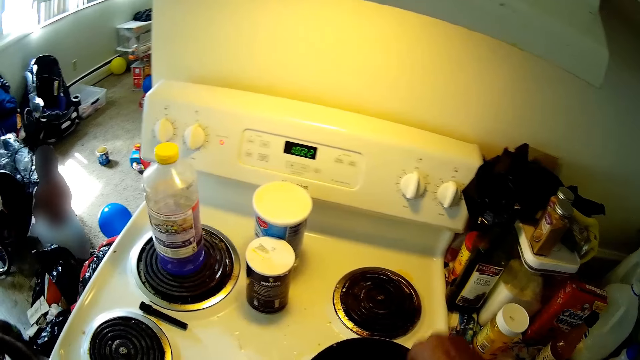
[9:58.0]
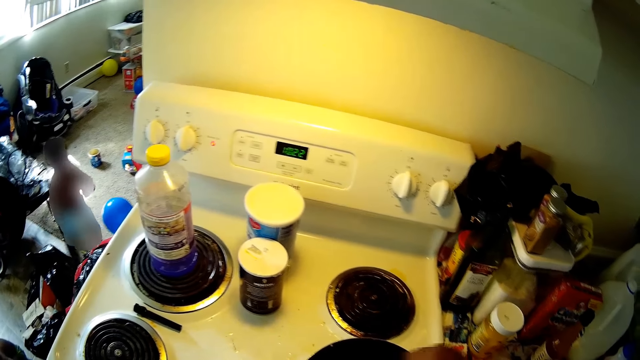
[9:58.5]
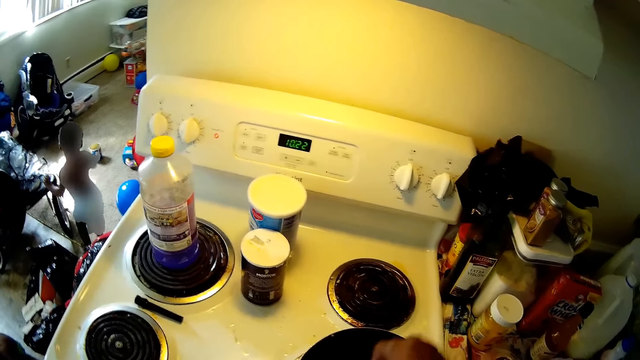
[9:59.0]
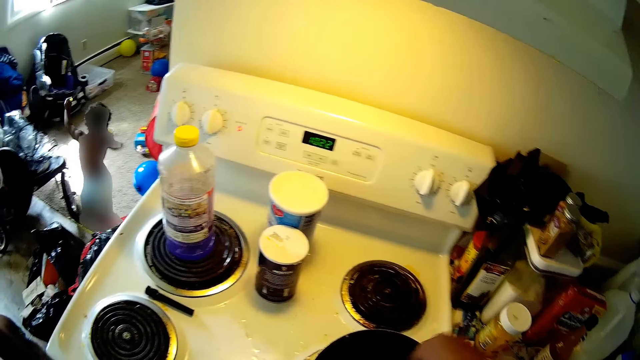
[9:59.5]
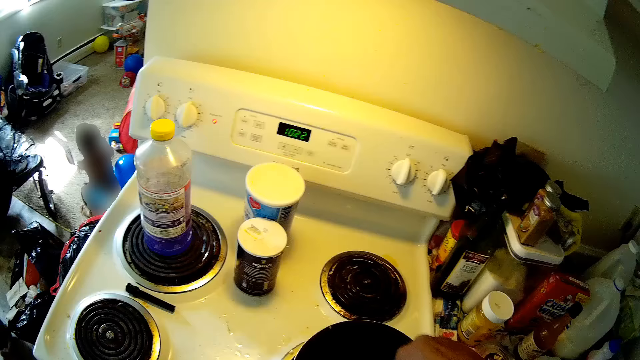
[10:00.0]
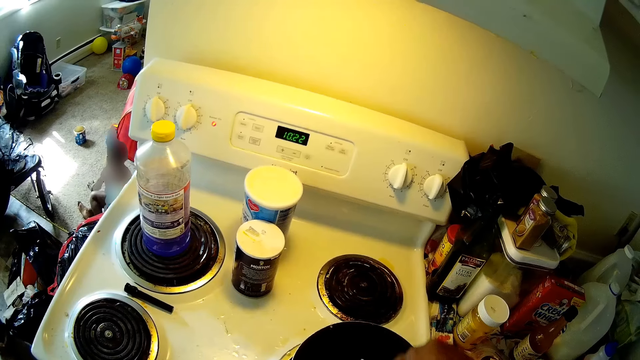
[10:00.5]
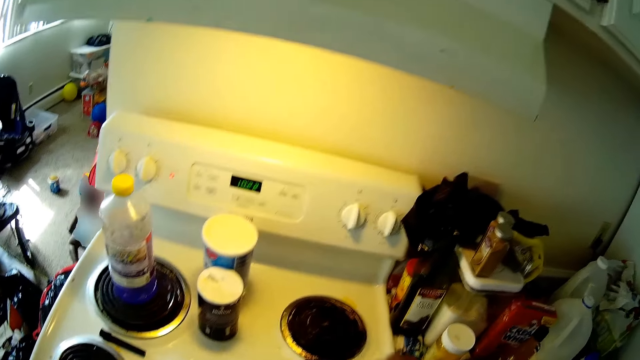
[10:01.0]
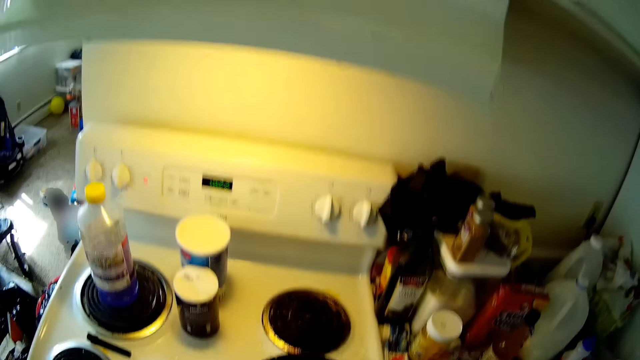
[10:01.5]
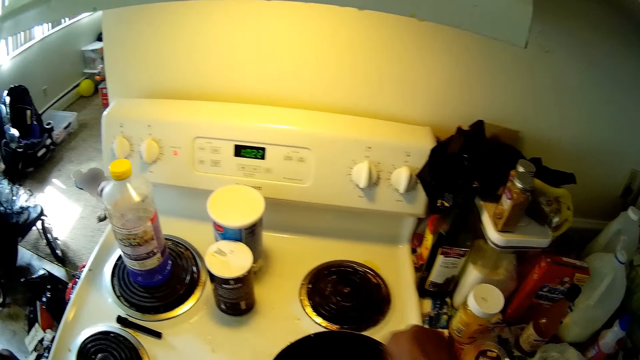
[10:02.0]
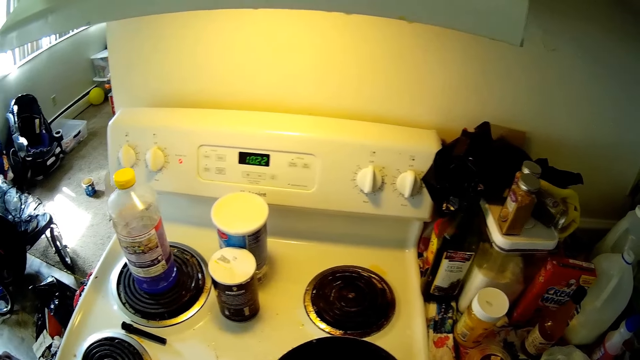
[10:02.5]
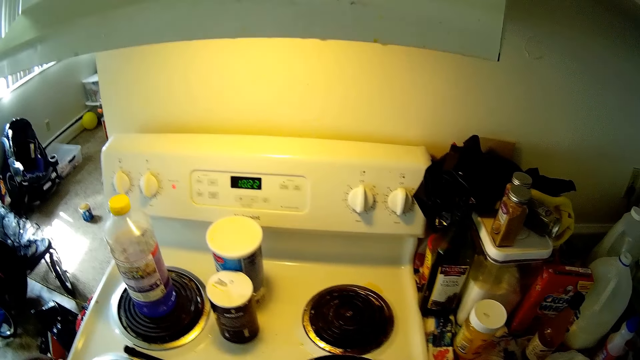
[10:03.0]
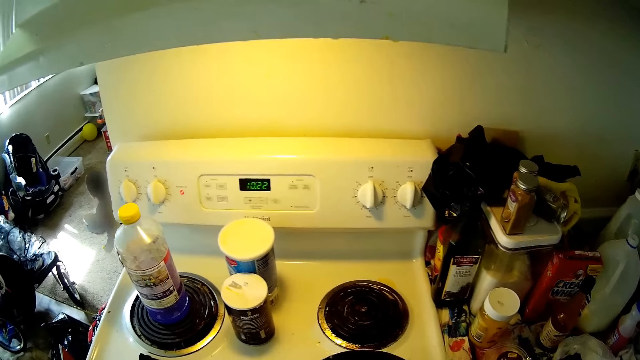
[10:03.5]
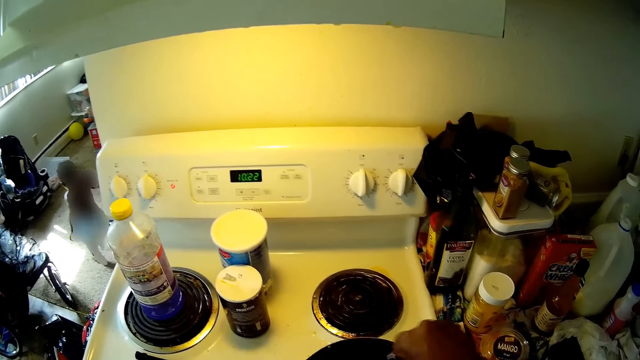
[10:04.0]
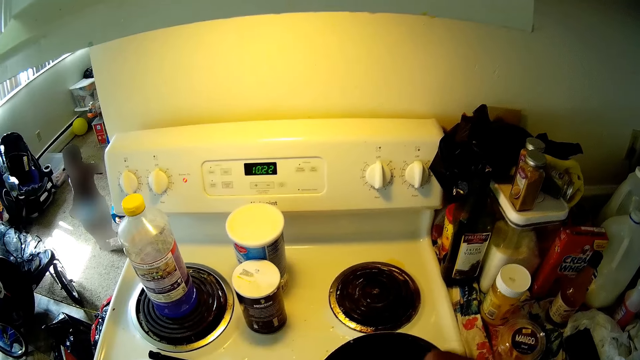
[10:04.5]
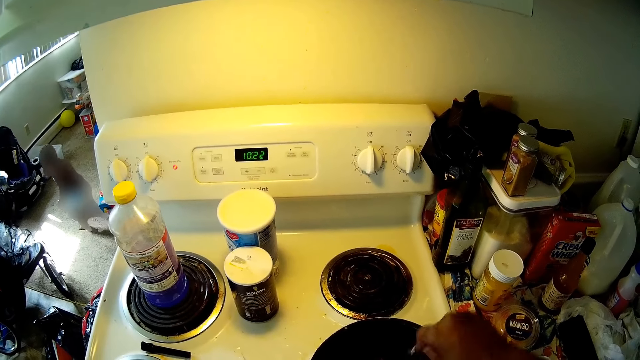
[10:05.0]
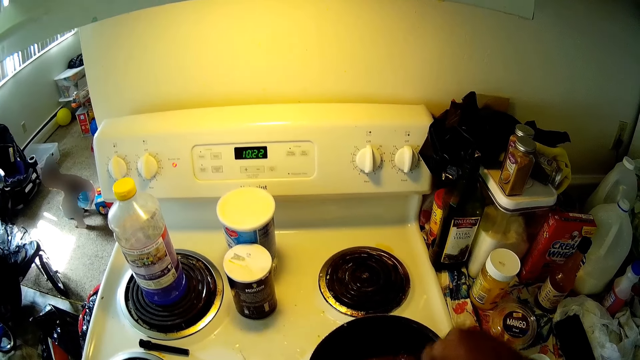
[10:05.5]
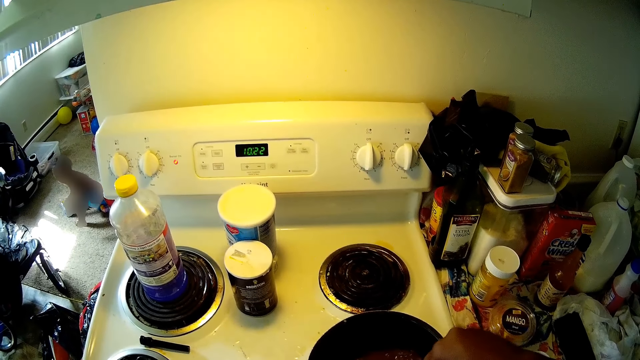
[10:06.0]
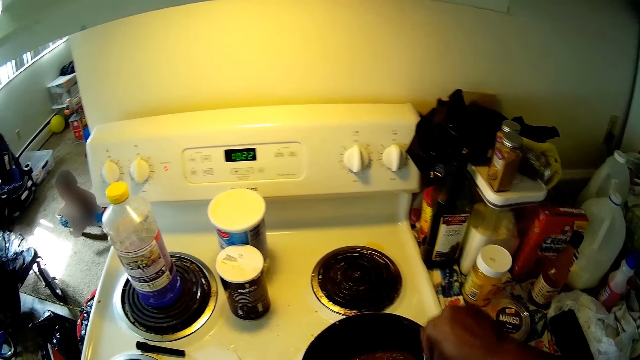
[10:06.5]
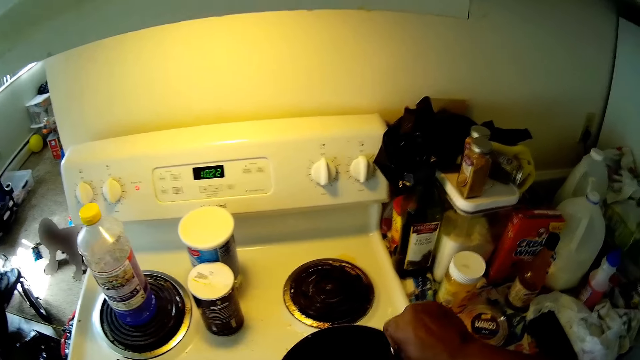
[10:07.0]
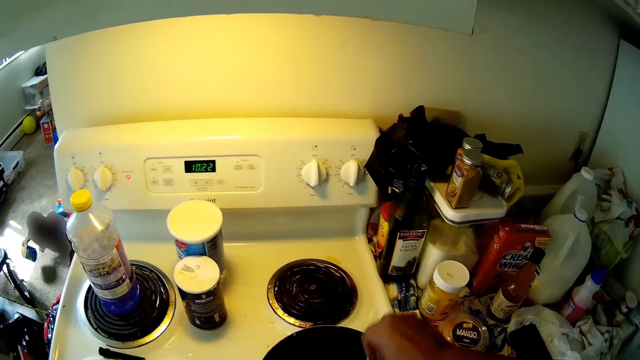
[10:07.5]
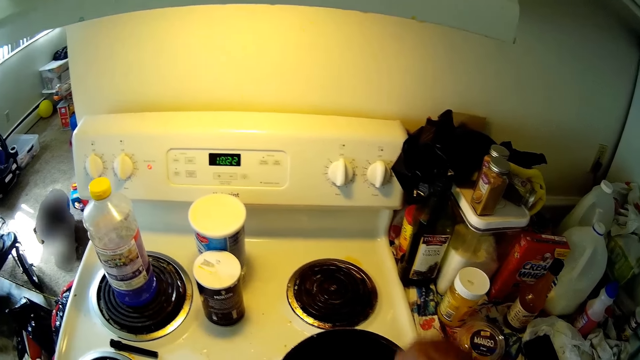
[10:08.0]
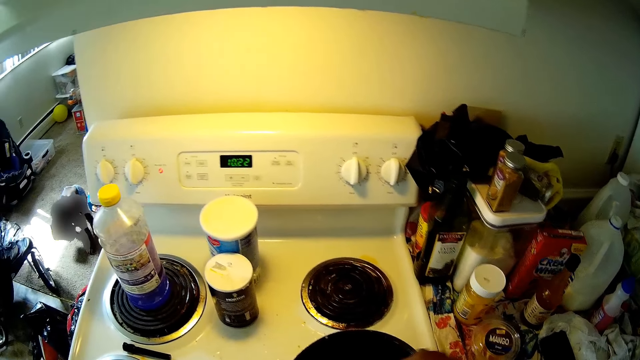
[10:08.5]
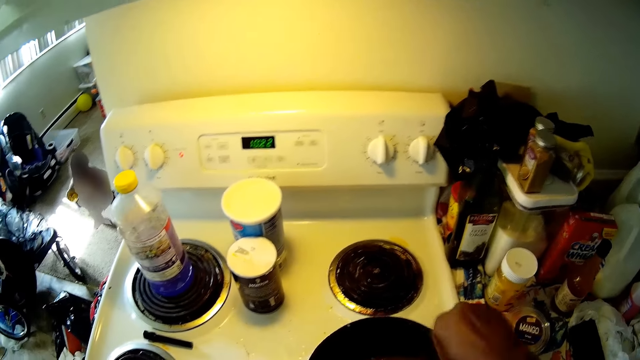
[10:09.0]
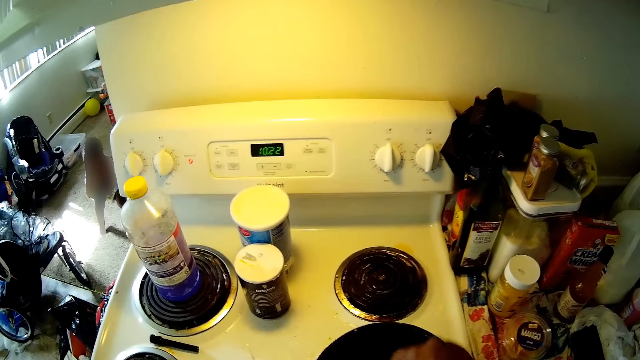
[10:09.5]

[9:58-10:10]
The girl walks towards the living room. A child falls down and stands up. The boy collects the container from the girl. The child picks up the container.

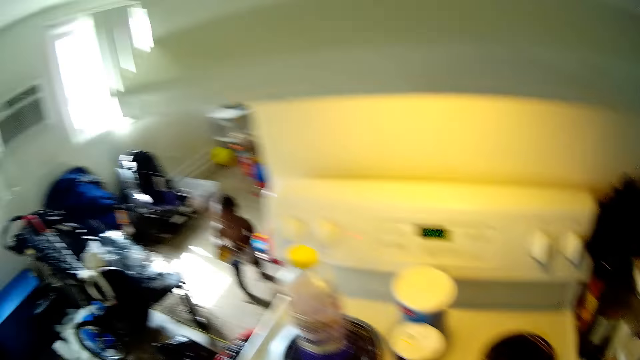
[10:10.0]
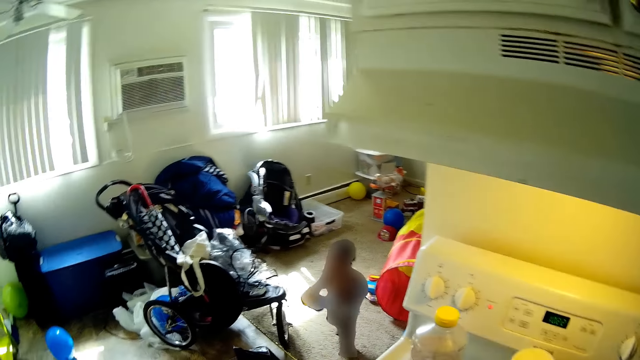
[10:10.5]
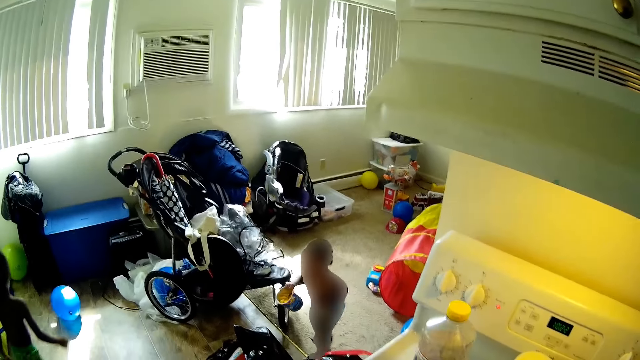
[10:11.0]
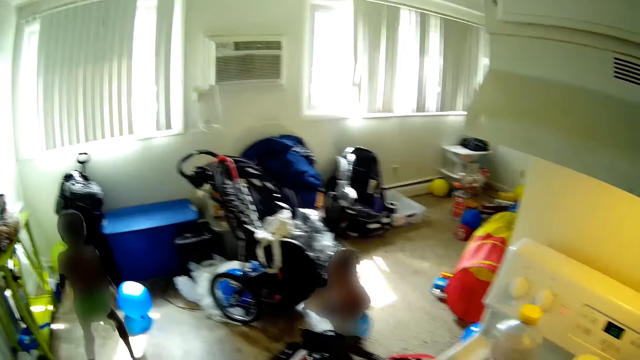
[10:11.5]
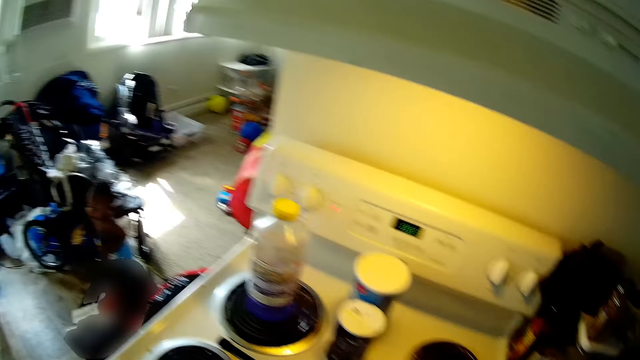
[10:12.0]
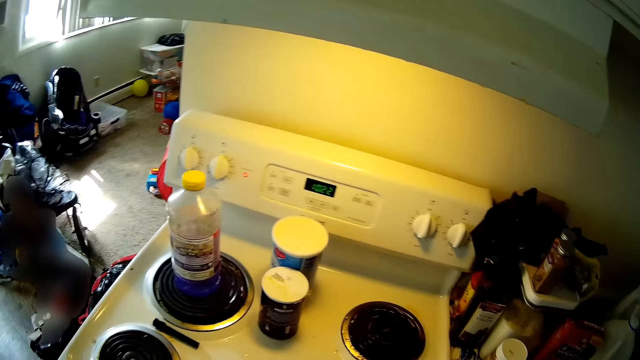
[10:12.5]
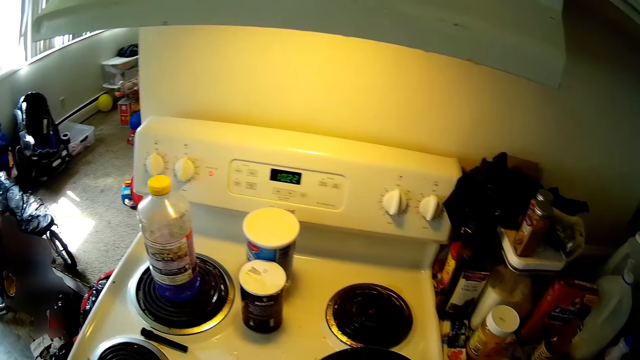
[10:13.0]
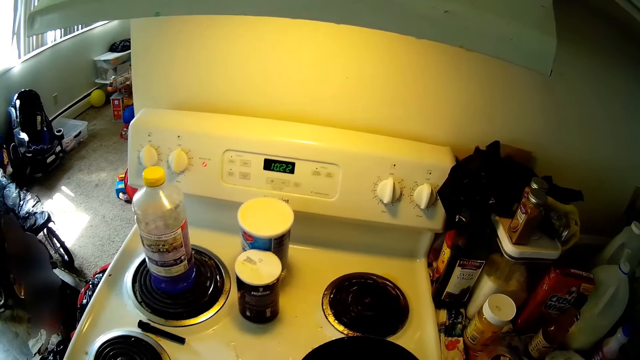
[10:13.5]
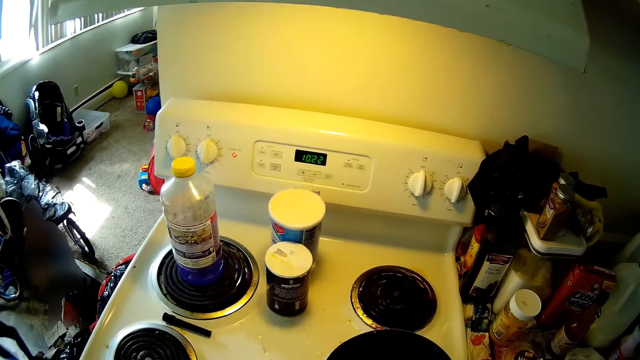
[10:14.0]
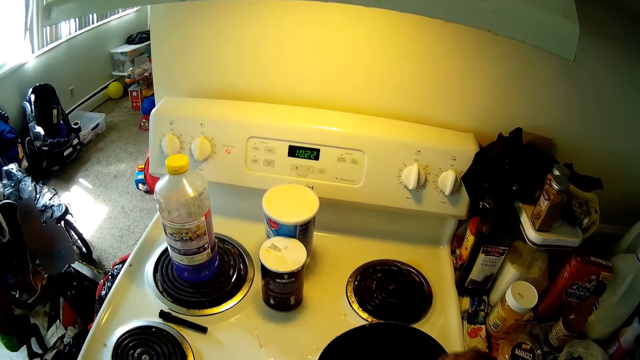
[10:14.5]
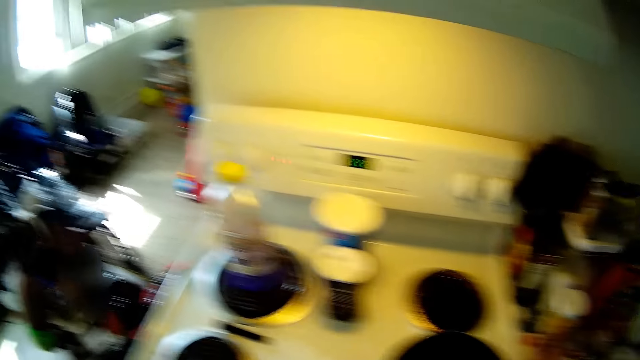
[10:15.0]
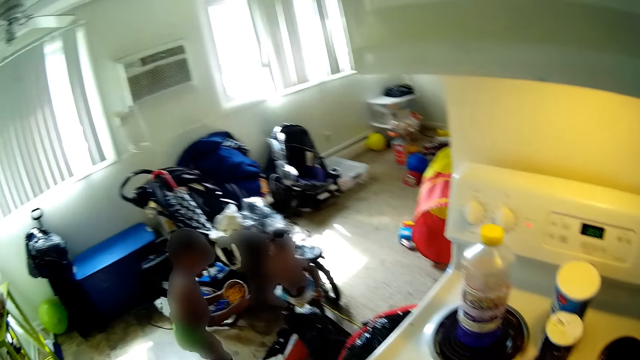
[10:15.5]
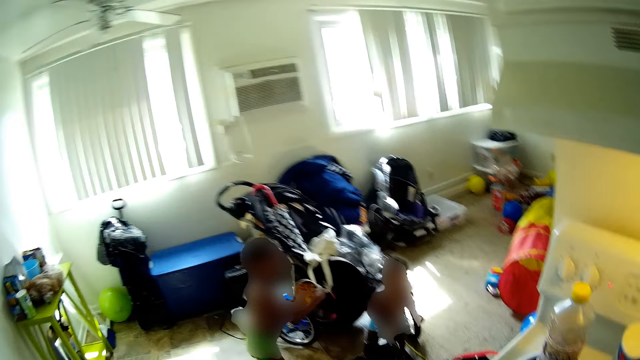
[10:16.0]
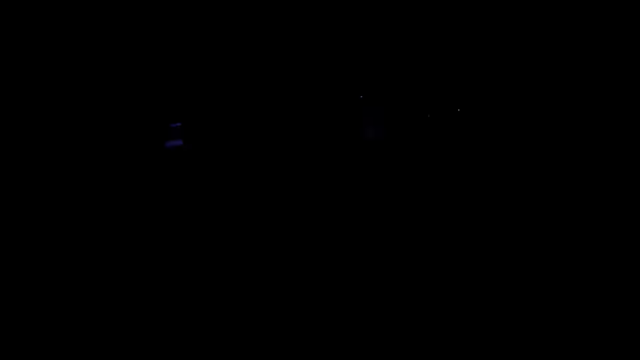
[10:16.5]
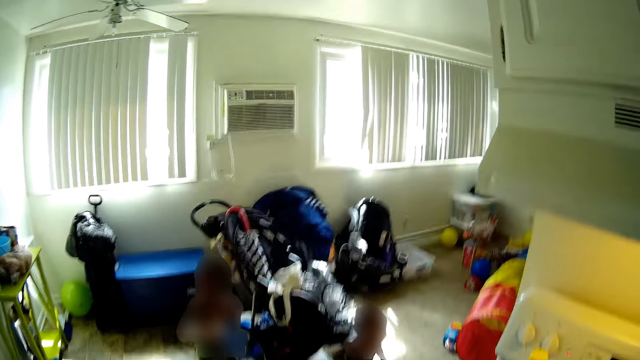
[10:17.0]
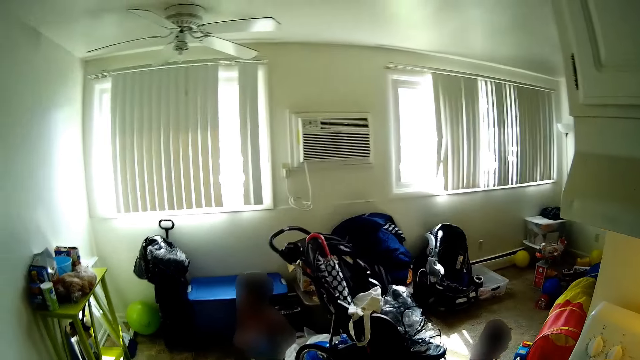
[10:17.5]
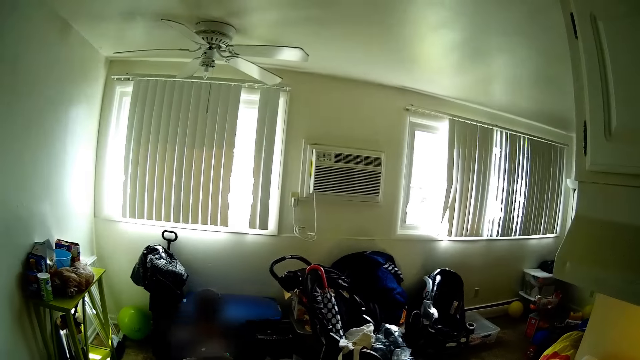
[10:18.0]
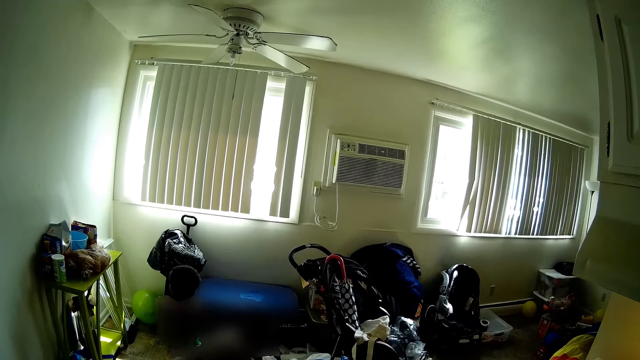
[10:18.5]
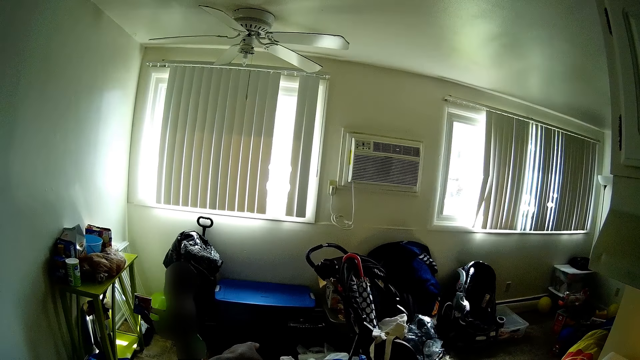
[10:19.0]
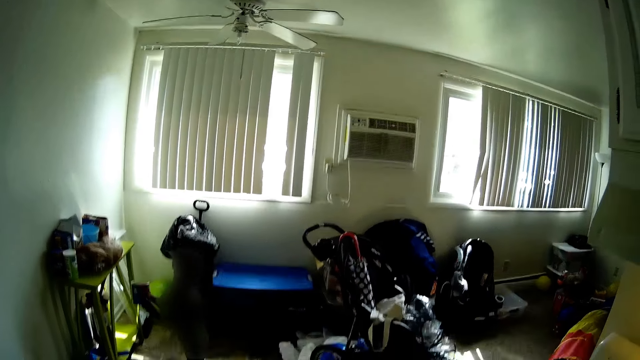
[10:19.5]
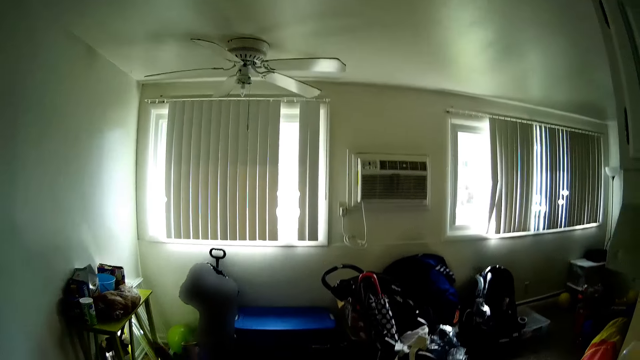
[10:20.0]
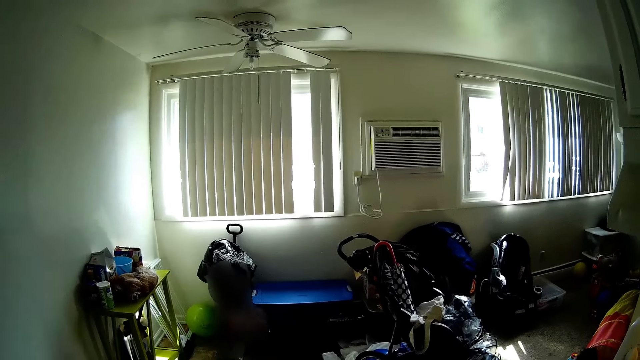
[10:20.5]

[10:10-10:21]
The boy walks towards the sitting room with a can in his right hand. The camera wearer interacts with the boy. The boy takes the container. He holds the container with both hands. The camera wearer interacts with the boy.
